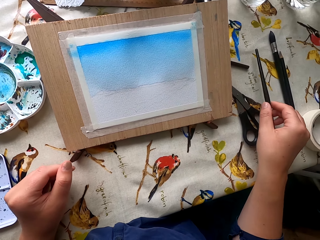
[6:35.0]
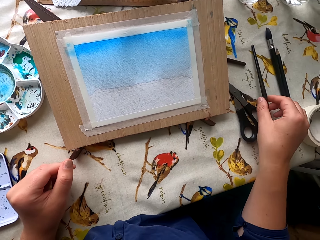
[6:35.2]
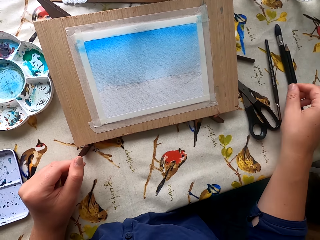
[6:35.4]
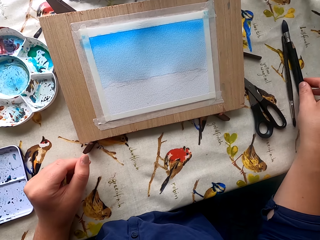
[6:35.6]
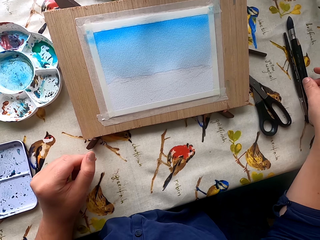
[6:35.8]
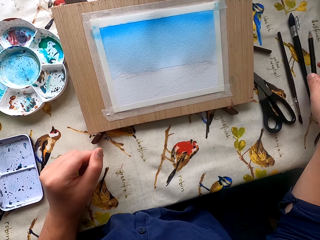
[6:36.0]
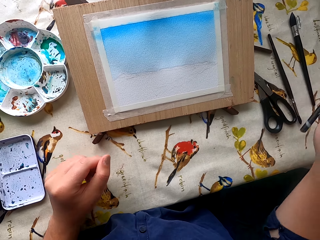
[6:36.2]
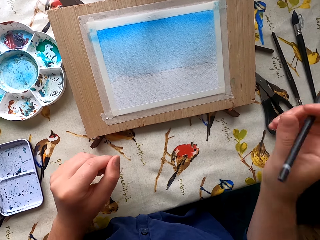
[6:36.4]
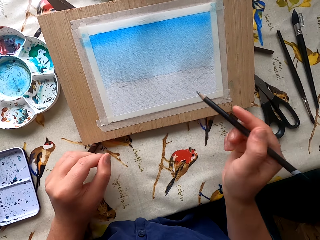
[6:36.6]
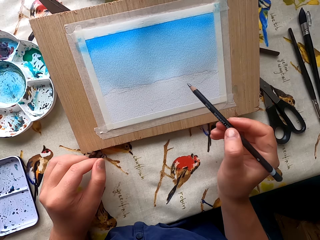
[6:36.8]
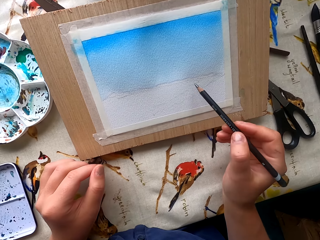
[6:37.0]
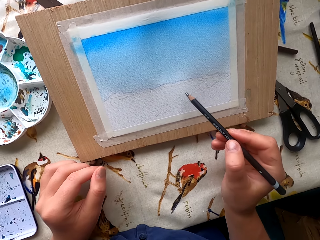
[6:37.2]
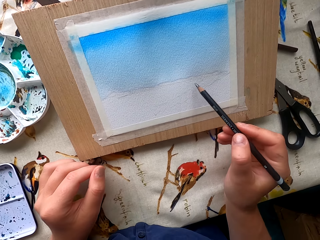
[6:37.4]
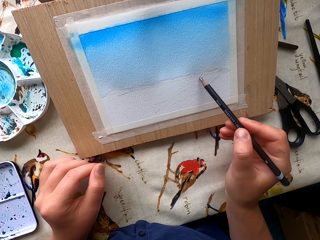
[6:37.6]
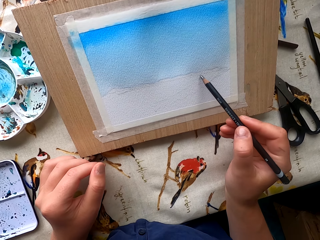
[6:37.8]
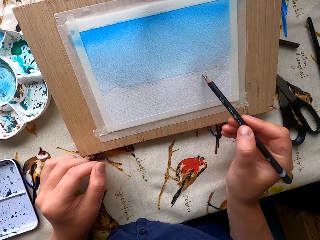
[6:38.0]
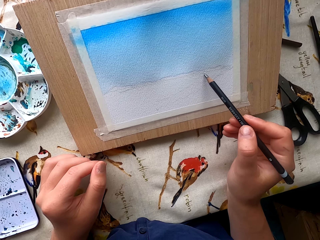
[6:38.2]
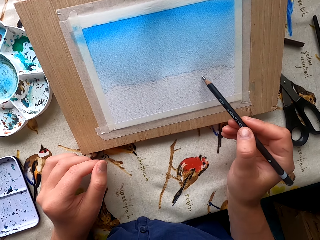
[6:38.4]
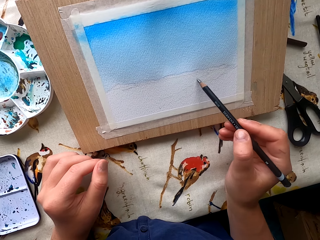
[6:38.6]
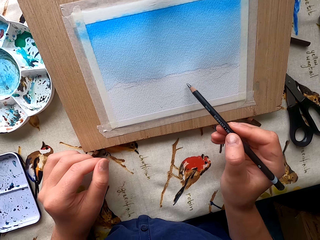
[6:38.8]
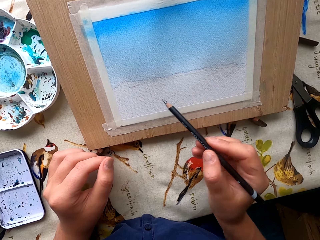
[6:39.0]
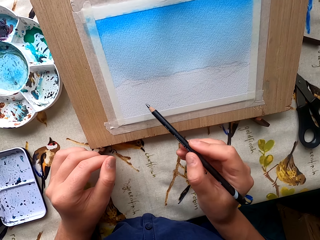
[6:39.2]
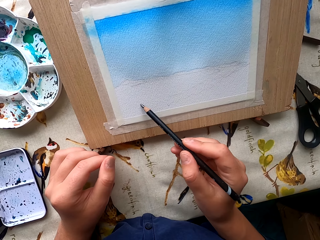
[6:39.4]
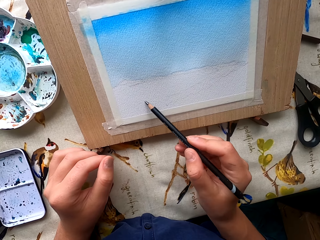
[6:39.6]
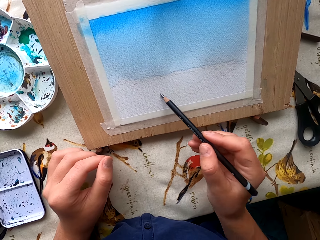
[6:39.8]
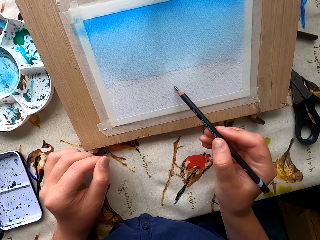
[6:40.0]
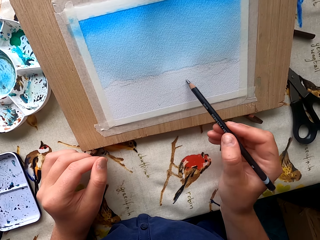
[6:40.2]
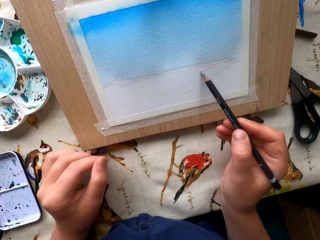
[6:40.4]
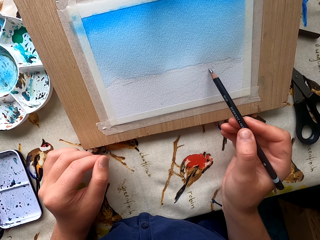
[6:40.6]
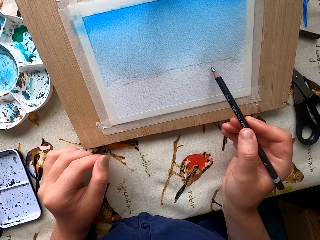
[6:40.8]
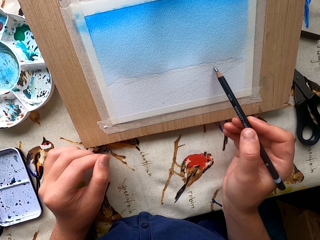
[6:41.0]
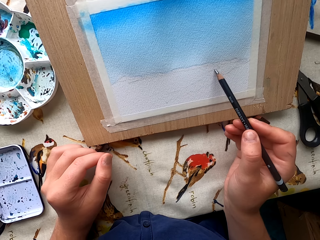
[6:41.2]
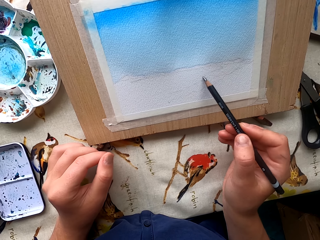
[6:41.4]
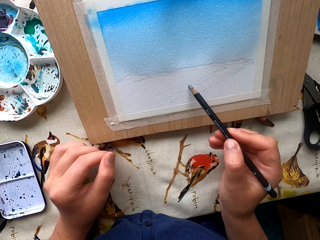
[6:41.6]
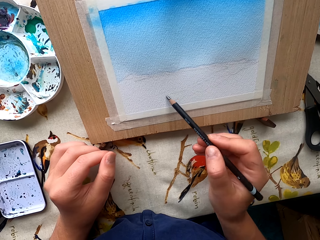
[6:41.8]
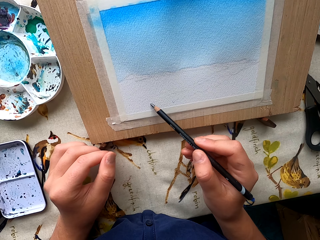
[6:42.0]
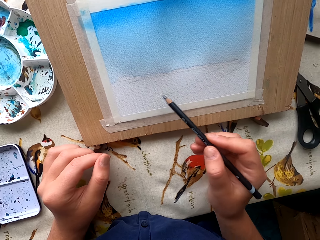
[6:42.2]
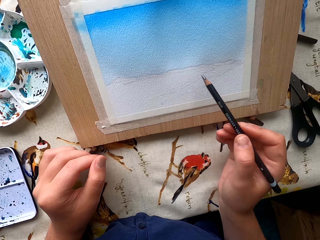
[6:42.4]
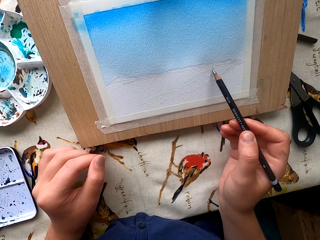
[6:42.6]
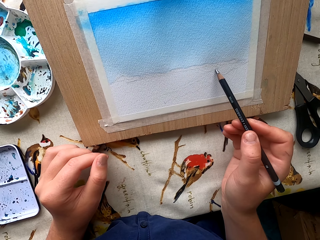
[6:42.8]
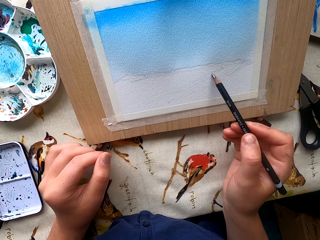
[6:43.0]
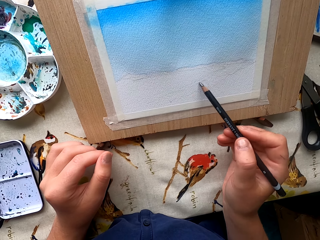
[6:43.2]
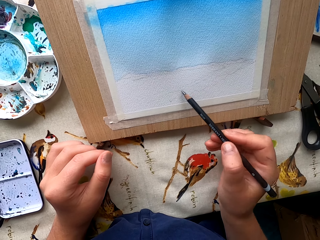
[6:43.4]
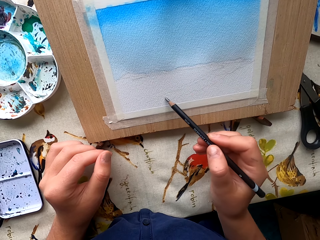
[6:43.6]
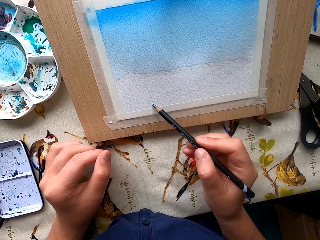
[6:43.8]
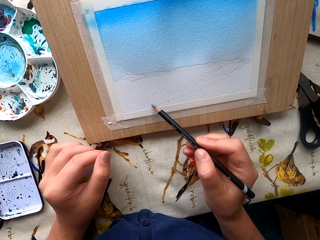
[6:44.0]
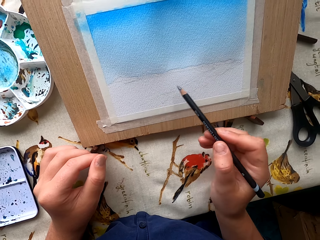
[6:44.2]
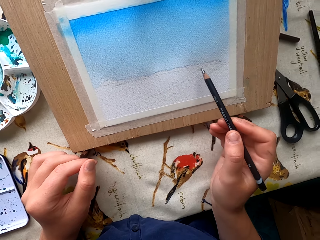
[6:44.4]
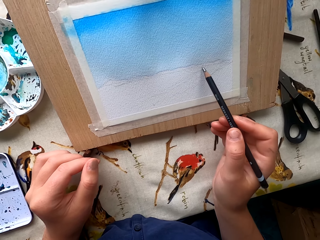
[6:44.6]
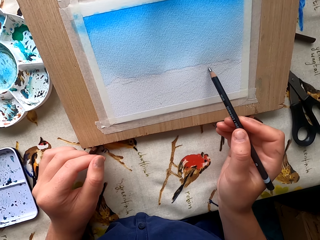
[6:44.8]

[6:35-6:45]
The camera wearer places the paintbrush on the table. They pick a pencil from the table. They pick the paintbrush. They draw the picture on a paper.

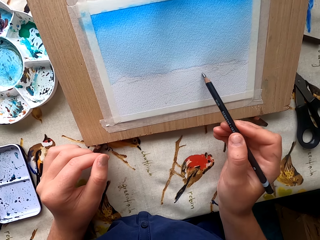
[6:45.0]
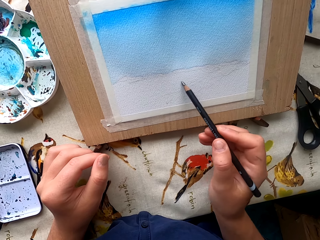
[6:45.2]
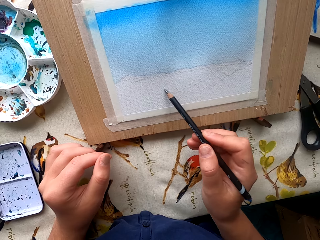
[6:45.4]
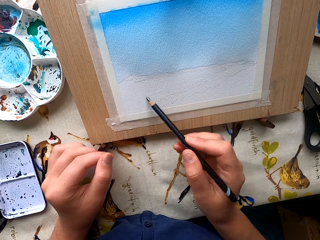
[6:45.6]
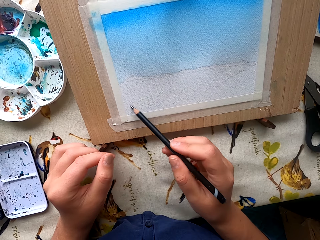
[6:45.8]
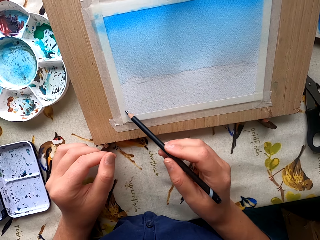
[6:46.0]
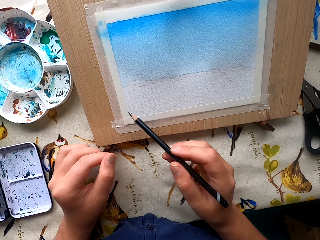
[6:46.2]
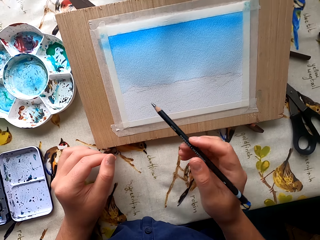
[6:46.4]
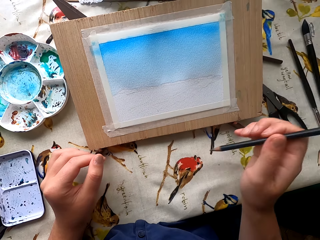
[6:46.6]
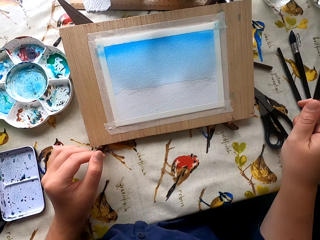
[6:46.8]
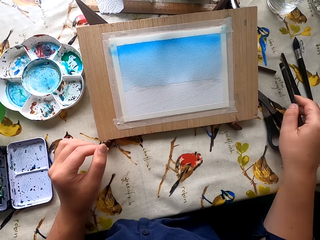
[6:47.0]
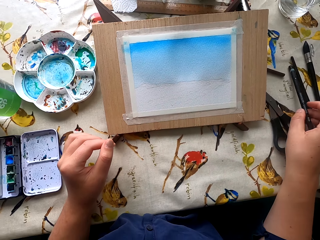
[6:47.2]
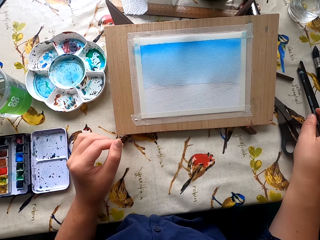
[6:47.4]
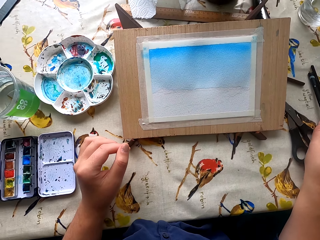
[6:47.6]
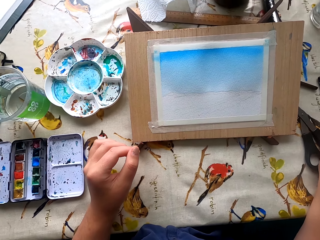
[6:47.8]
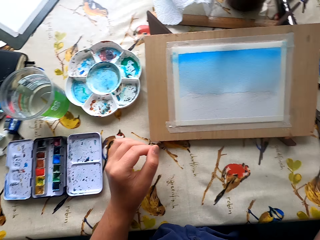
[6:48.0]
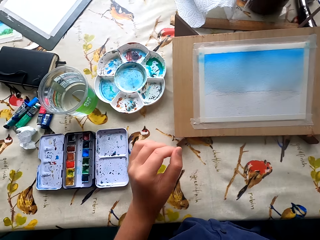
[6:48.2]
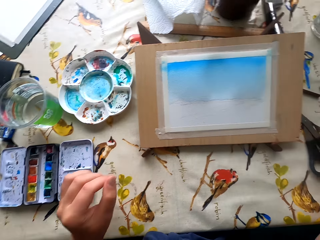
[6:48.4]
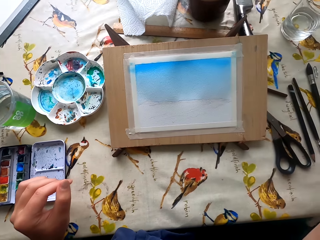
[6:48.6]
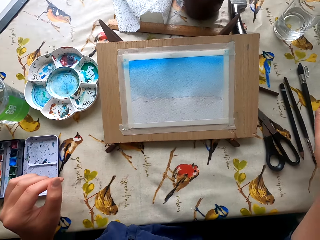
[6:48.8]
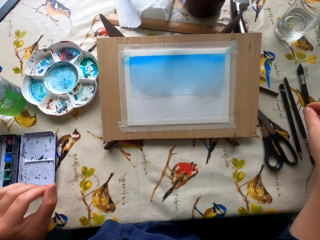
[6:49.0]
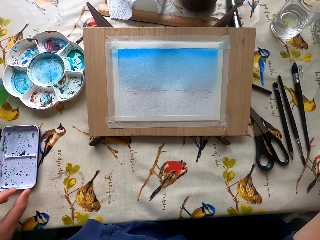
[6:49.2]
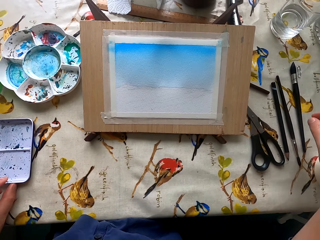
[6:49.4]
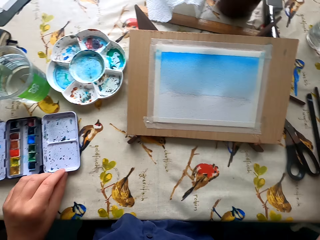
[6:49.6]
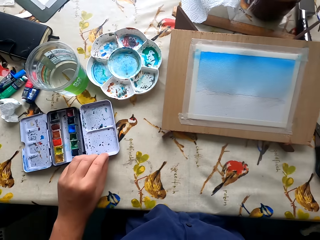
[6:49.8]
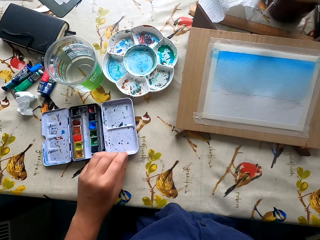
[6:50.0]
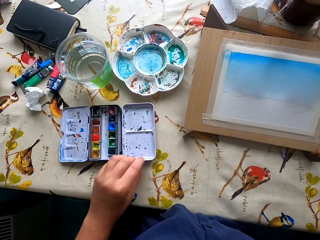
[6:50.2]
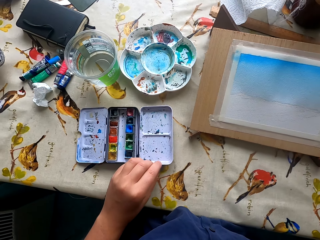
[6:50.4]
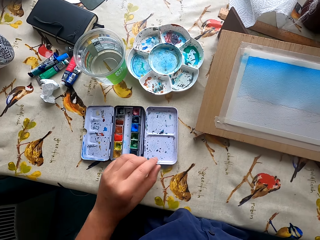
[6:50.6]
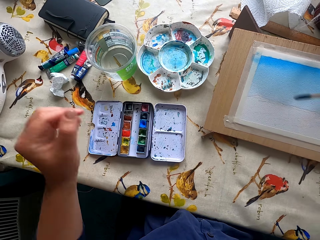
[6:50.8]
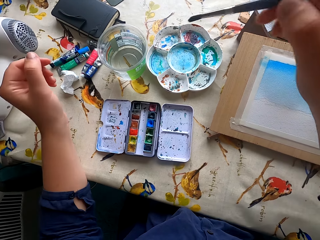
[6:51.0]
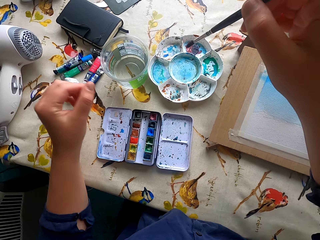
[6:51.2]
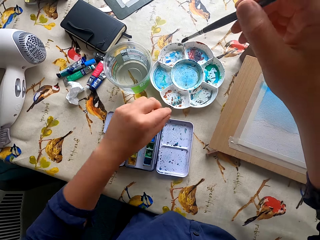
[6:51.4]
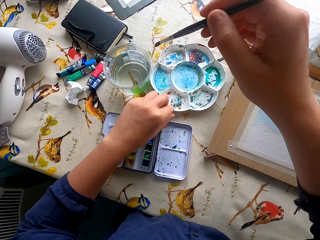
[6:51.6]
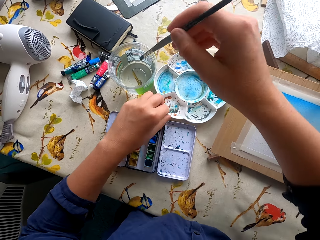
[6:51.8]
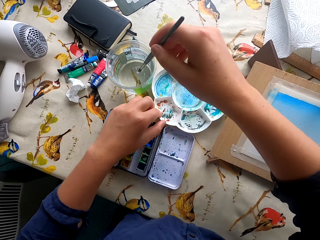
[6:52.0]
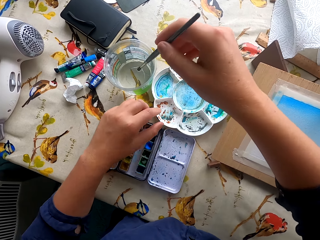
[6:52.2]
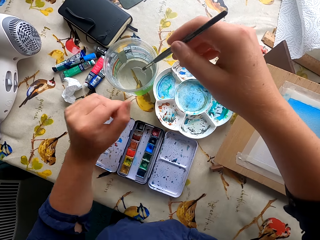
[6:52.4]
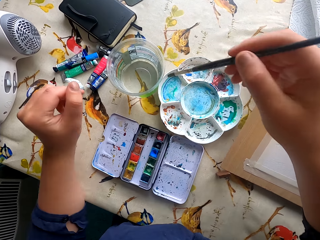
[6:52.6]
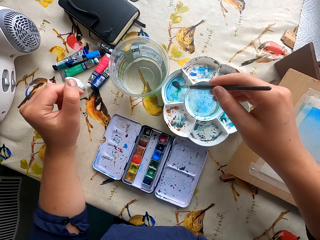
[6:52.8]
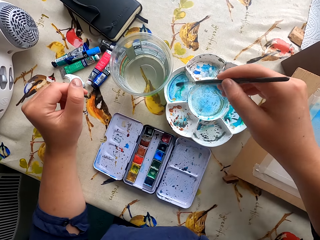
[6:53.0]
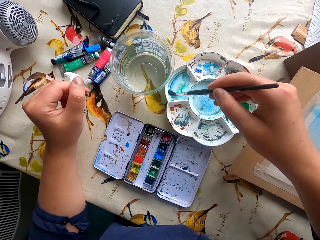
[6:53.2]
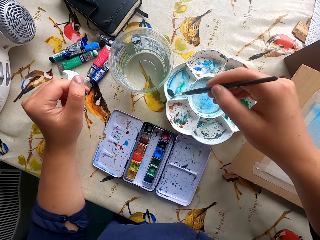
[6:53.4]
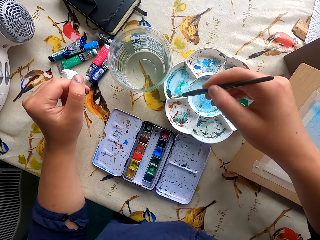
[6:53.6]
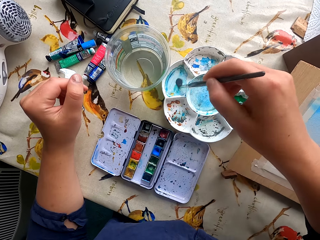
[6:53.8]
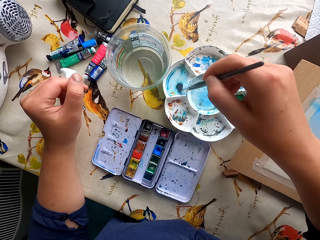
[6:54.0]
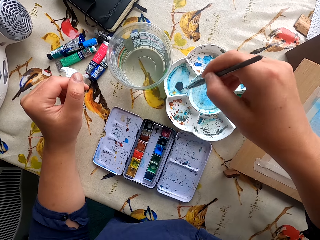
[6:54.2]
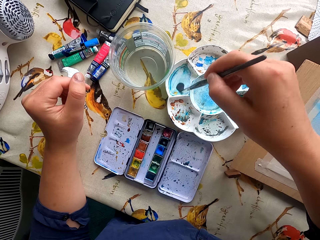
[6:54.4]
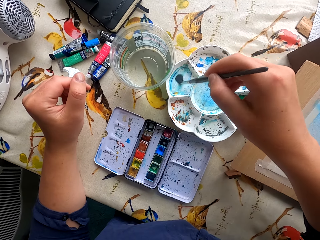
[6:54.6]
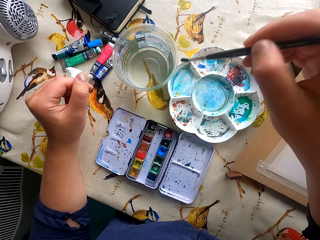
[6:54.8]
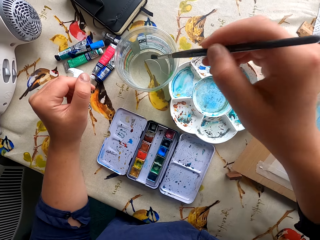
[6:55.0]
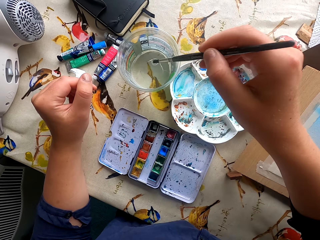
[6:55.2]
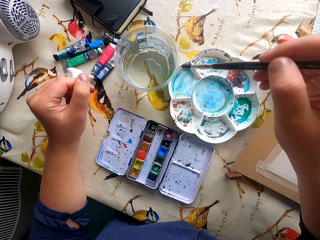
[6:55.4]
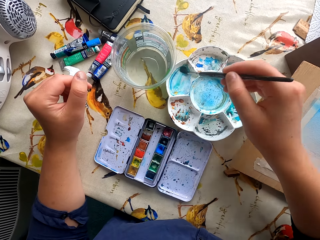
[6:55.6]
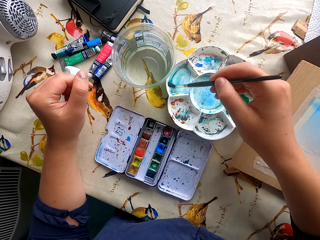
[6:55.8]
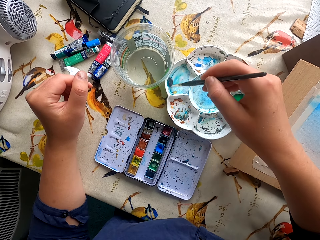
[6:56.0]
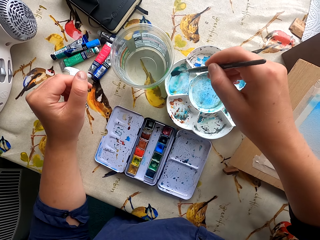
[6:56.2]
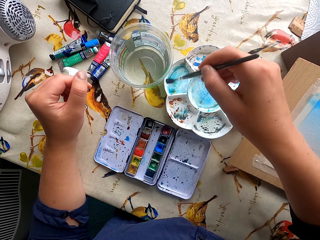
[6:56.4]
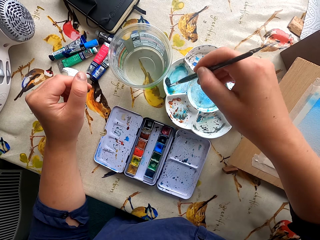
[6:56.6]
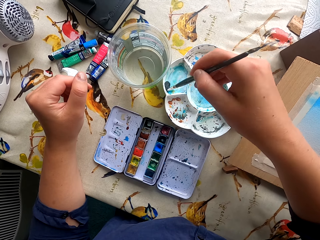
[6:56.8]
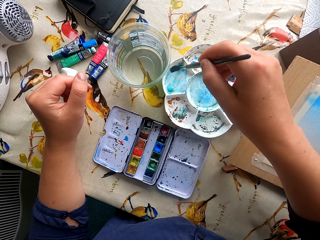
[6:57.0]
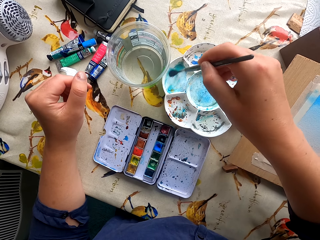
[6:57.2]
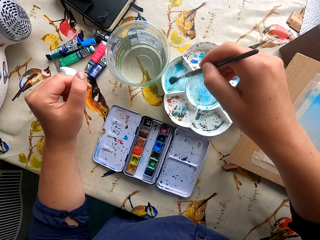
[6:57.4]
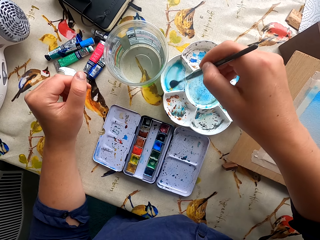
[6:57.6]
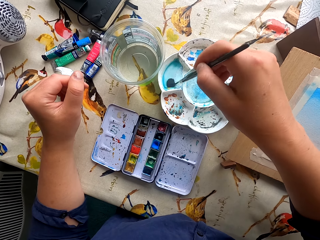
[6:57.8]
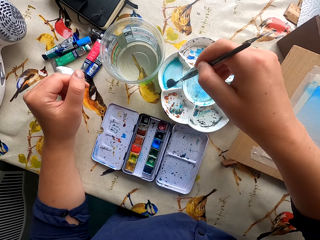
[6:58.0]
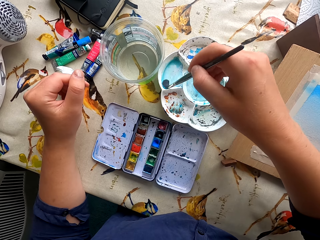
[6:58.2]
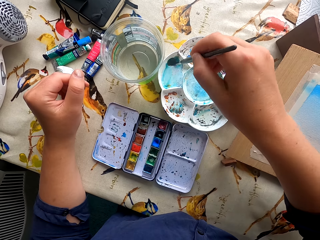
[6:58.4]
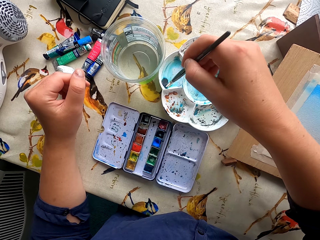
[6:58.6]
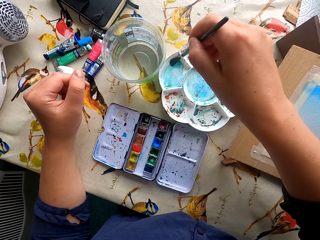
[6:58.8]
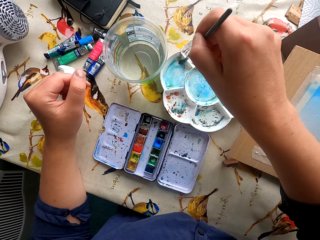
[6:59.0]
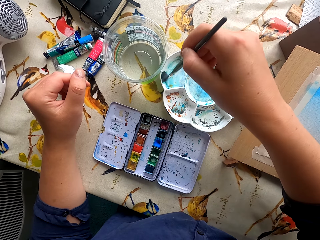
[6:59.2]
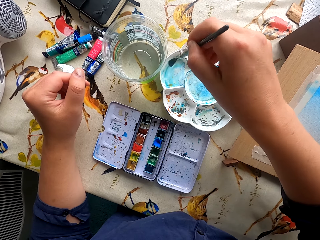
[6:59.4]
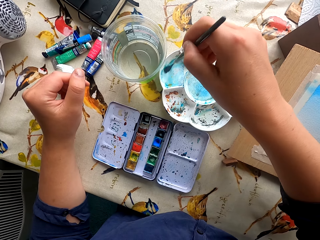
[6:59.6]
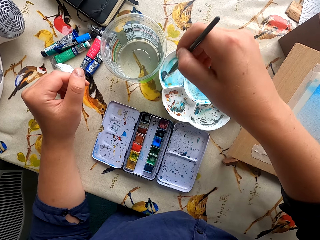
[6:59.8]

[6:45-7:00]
The camera wearer places the pencil on the table. They stare at the painting. They move the water paint. They dip the paintbrush in water. They dip the paintbrush in the paint. They dip the paintbrush in water. They dip the paintbrush in the paint.
